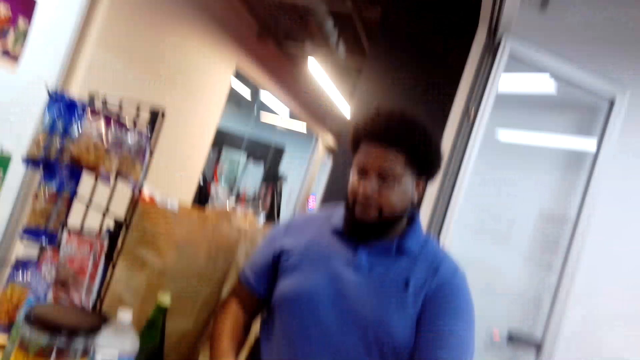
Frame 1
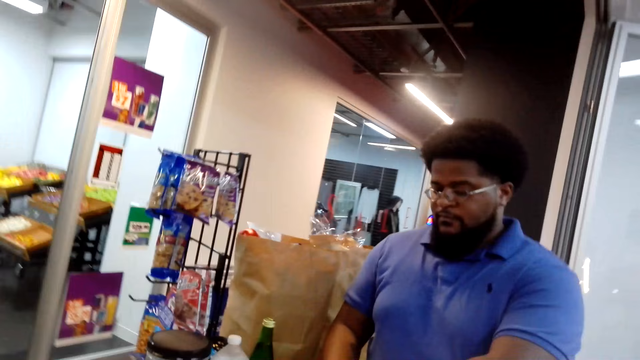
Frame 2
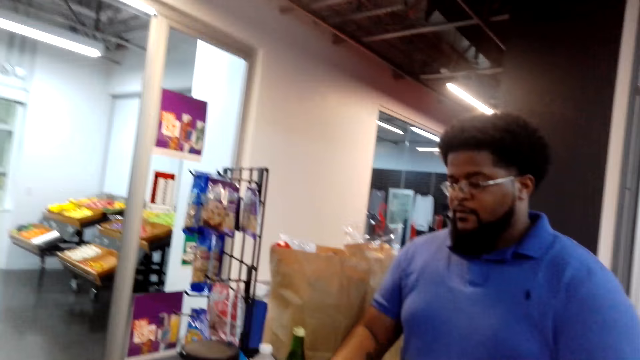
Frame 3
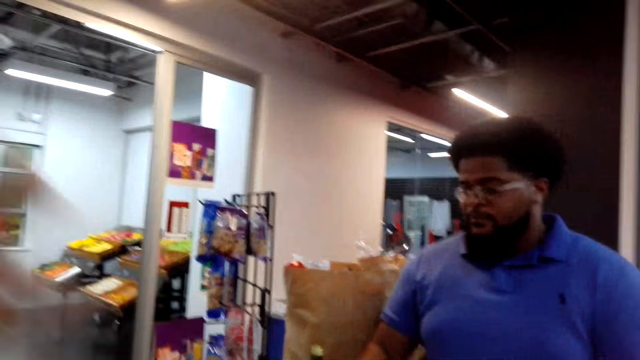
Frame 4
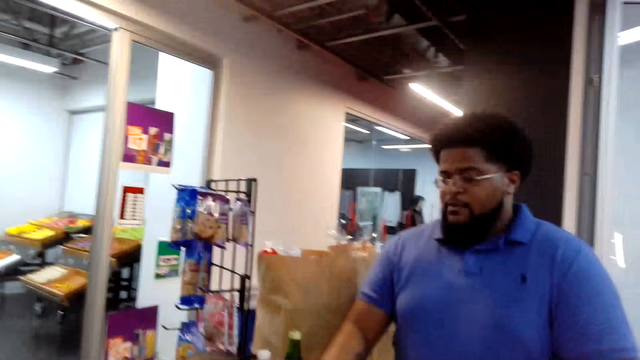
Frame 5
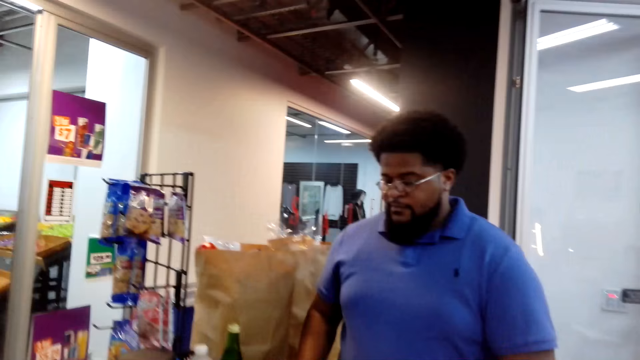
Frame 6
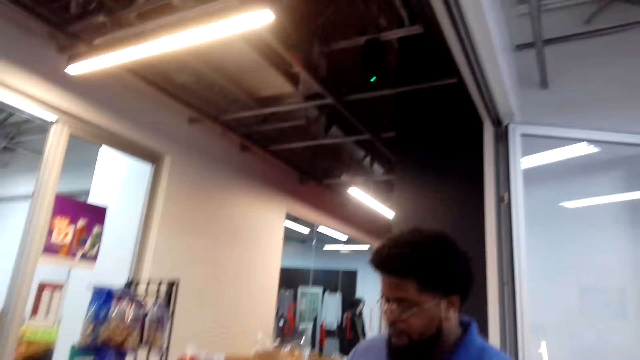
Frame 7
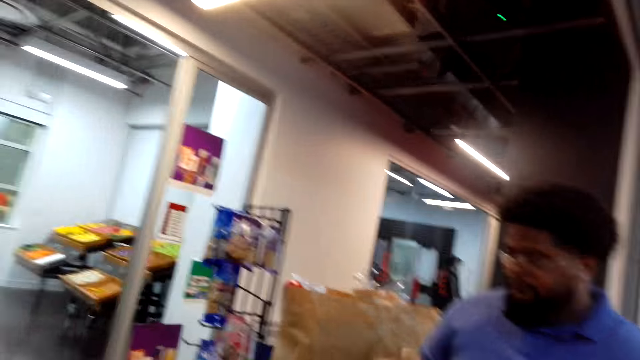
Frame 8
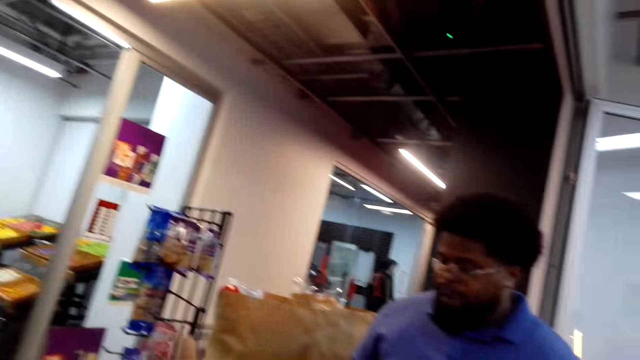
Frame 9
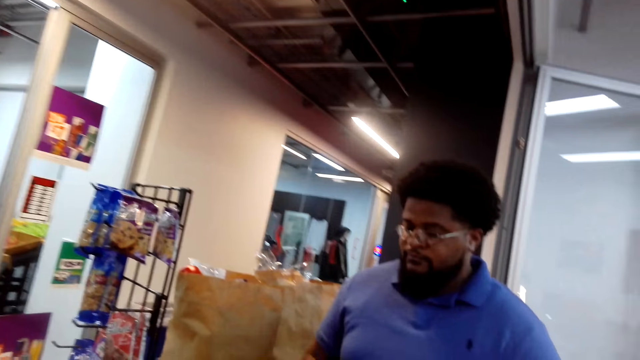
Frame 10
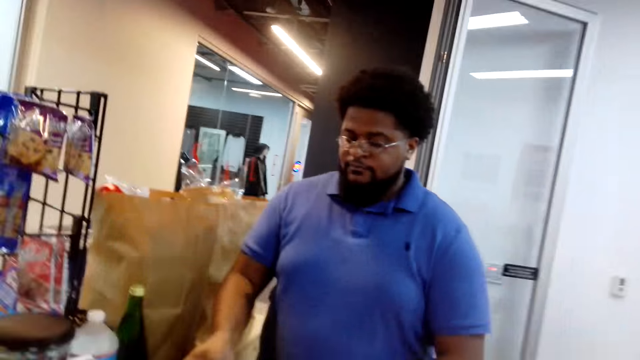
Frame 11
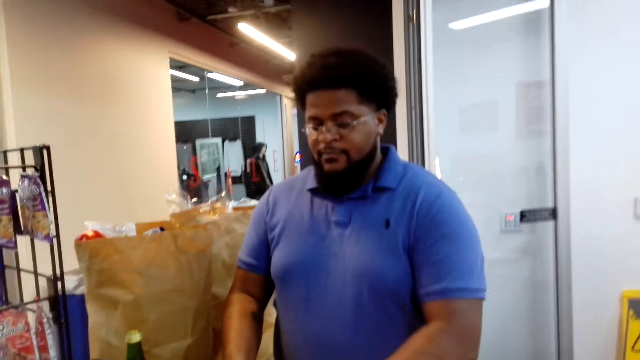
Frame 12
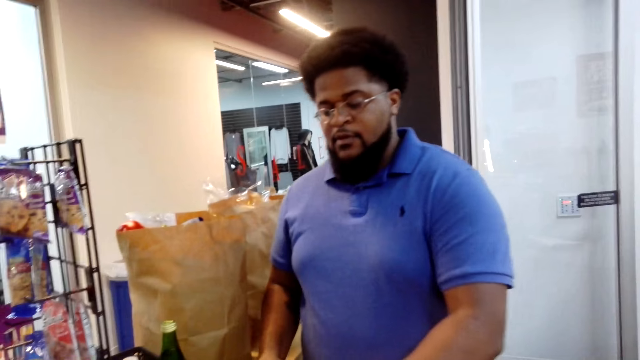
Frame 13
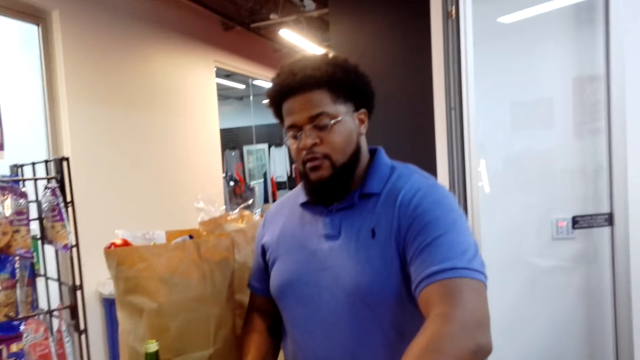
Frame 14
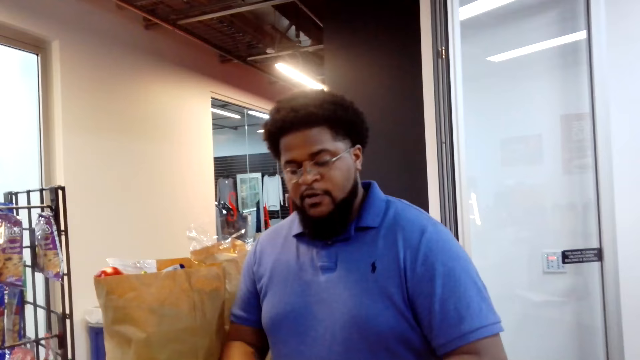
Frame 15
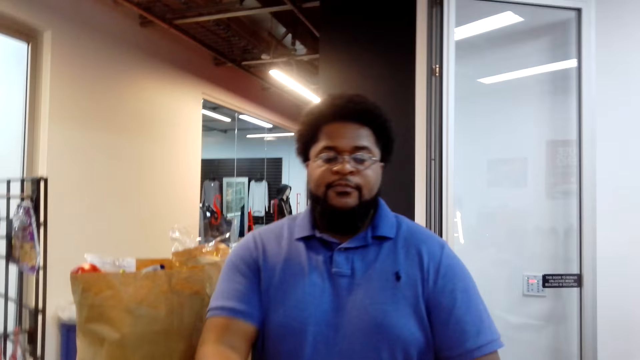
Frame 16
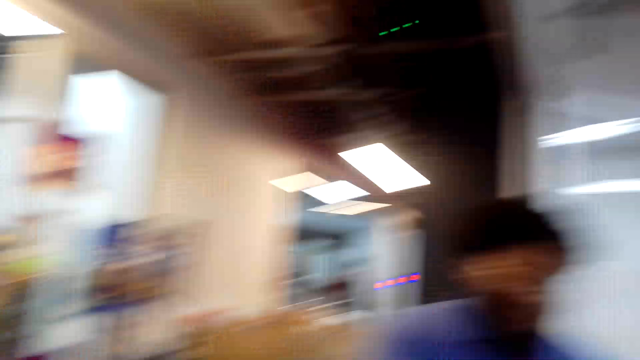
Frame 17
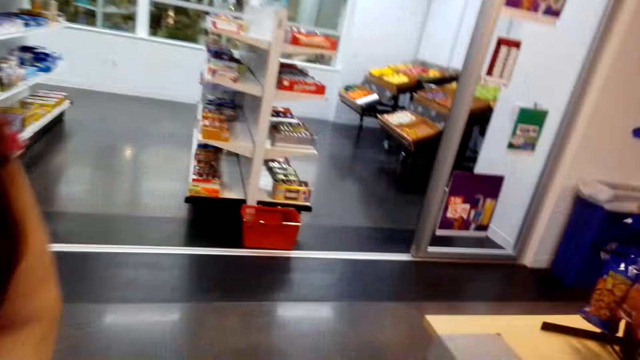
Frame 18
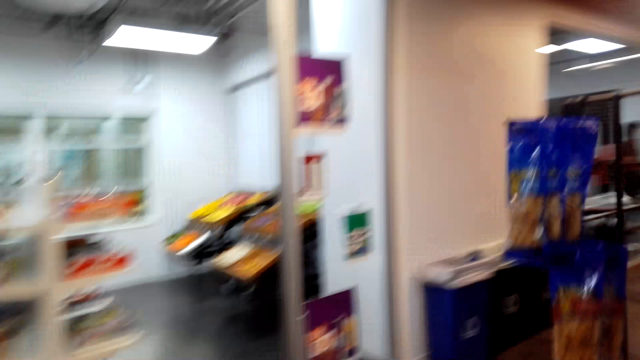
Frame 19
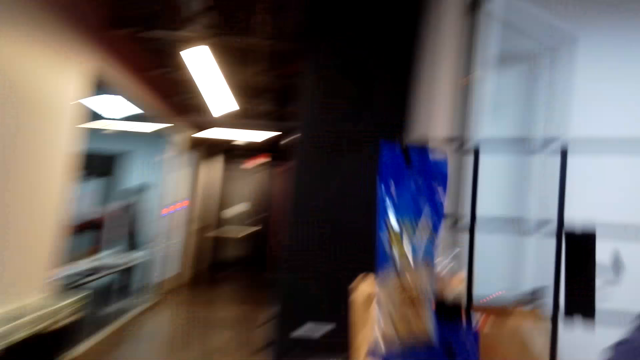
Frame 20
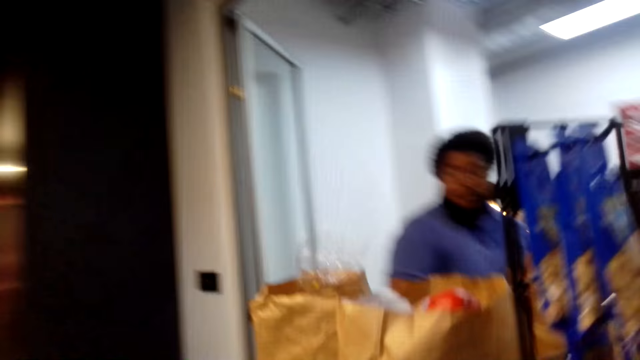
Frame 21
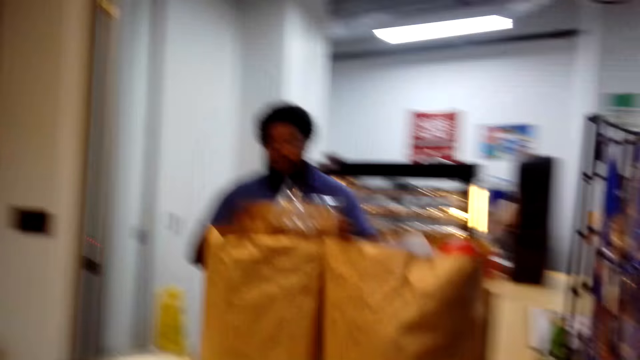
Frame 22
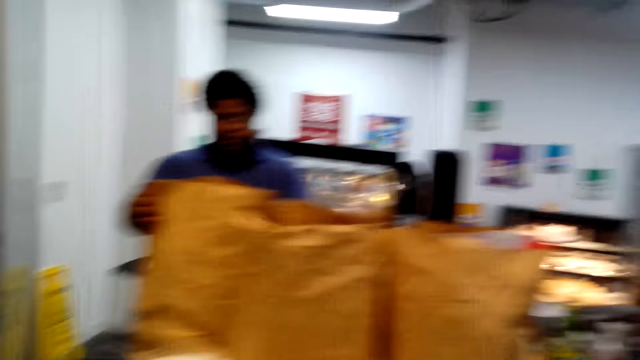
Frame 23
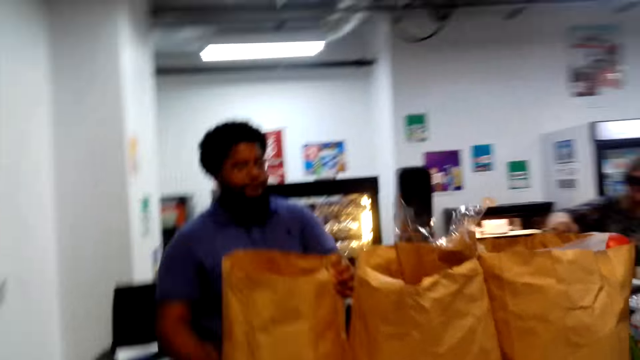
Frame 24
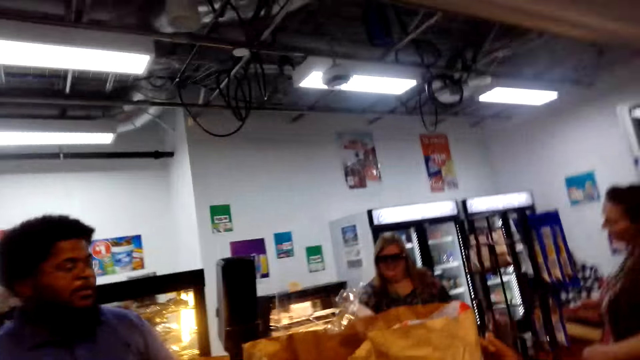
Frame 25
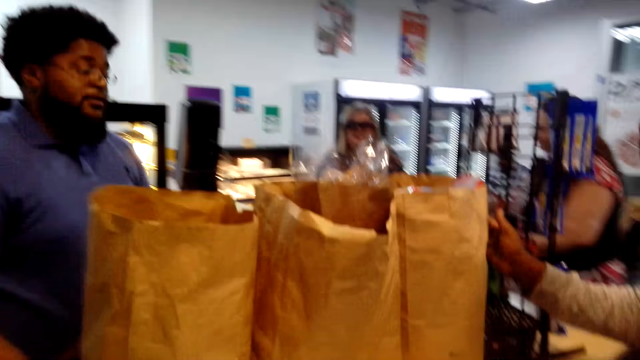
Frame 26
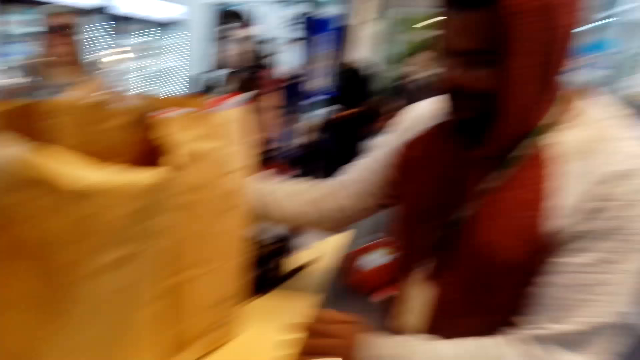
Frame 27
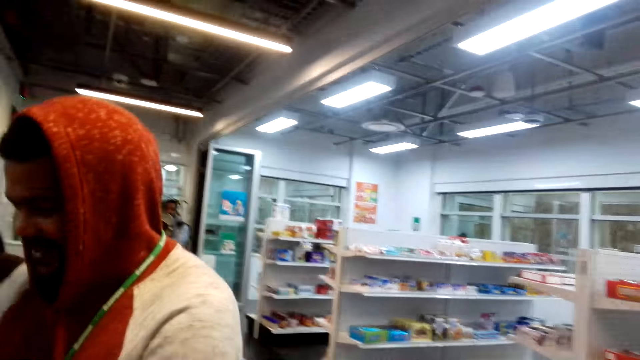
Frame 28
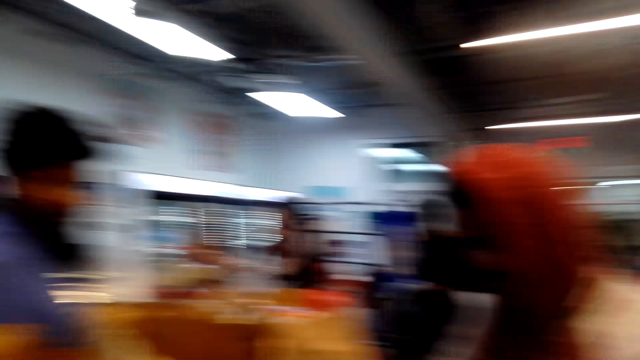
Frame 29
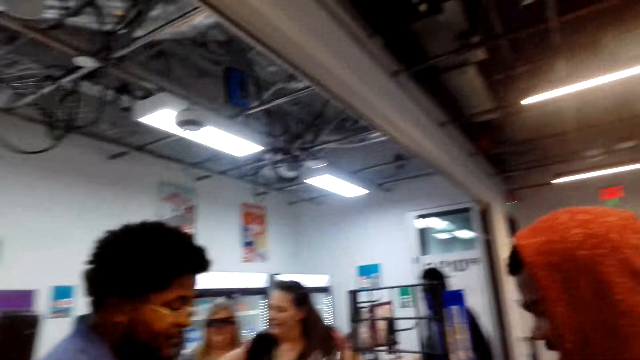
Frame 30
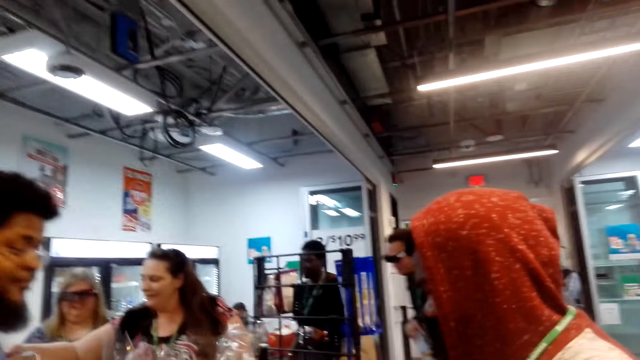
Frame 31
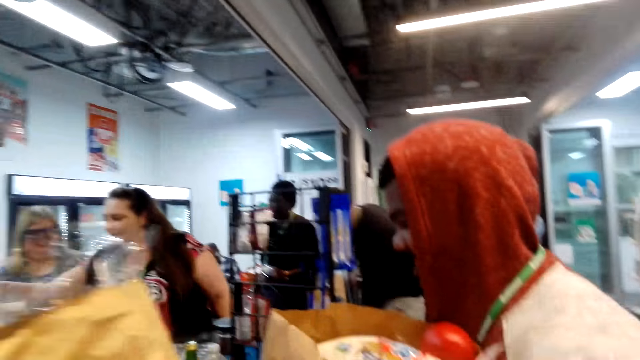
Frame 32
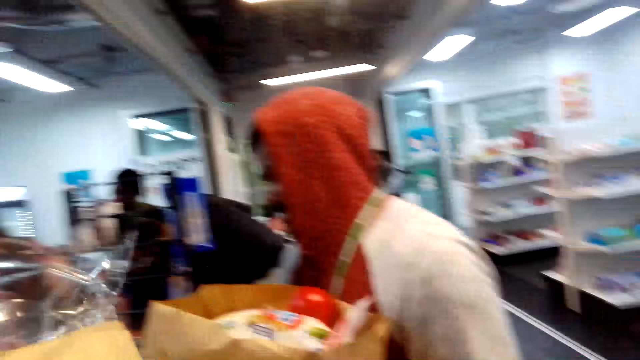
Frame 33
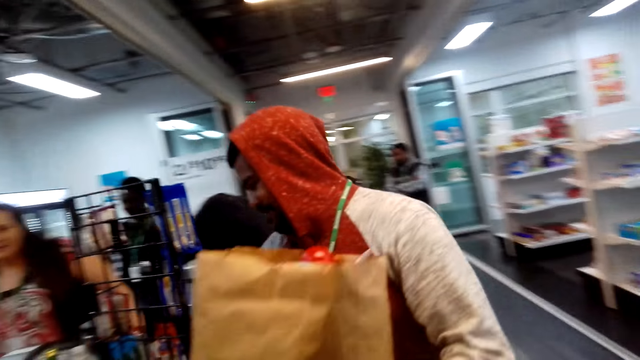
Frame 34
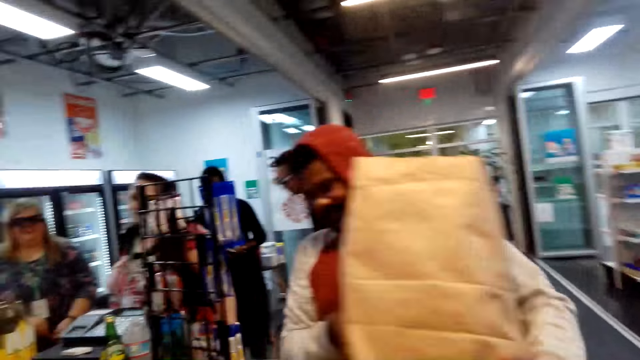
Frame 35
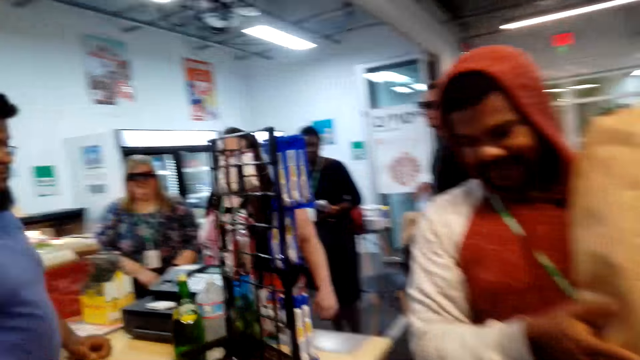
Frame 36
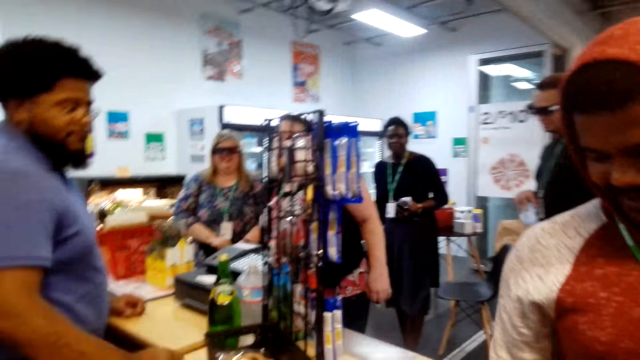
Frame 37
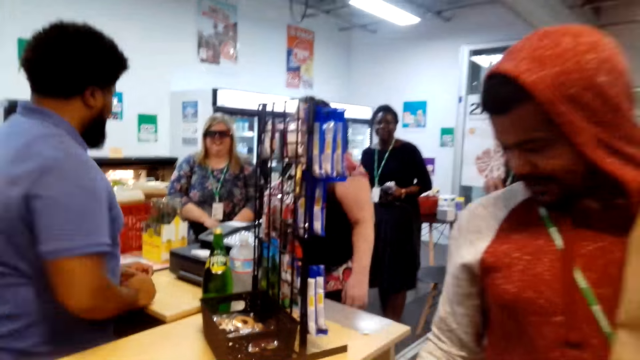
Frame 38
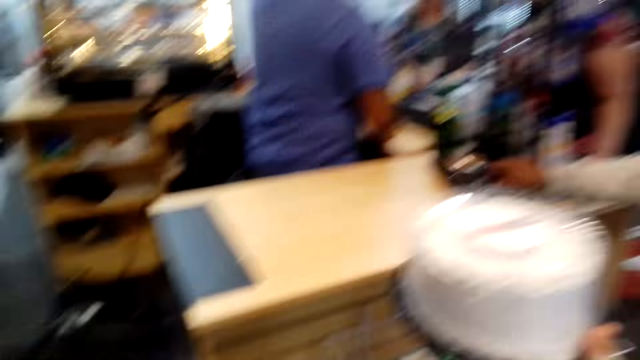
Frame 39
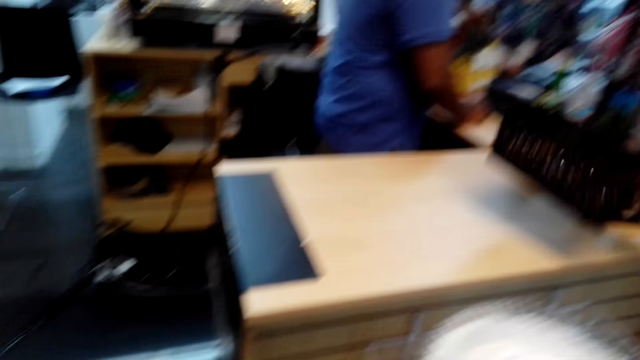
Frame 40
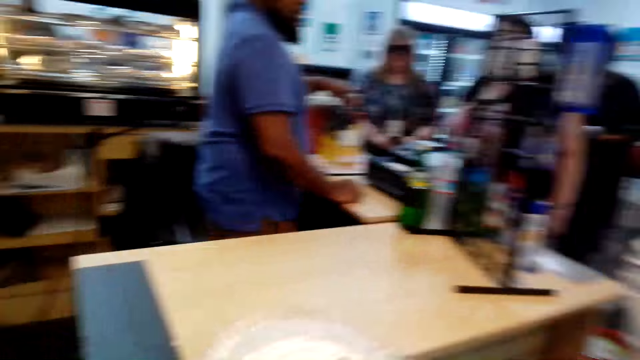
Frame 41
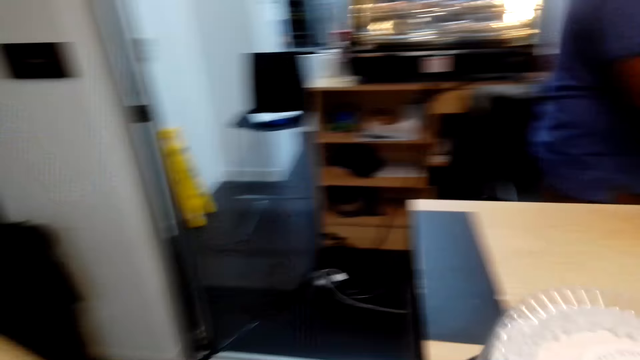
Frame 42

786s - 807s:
The camera wearer walks around the shop. A man holds a package bag. Another man picks up the packaging bag. The camera wearer converses with the other man. They pick up the packaging bags. They converse with the first man.
